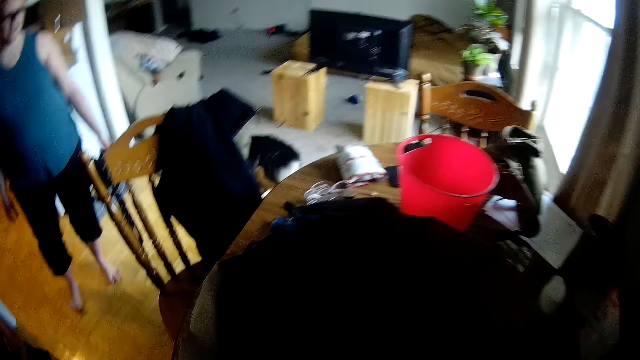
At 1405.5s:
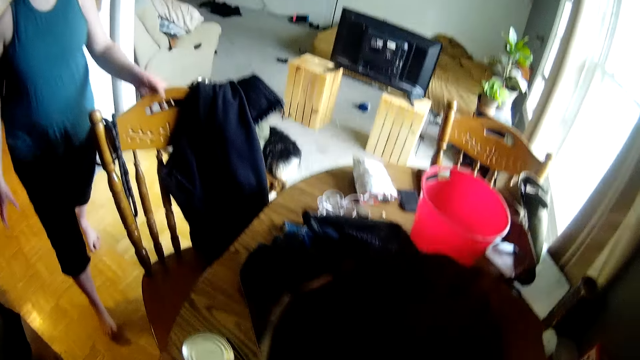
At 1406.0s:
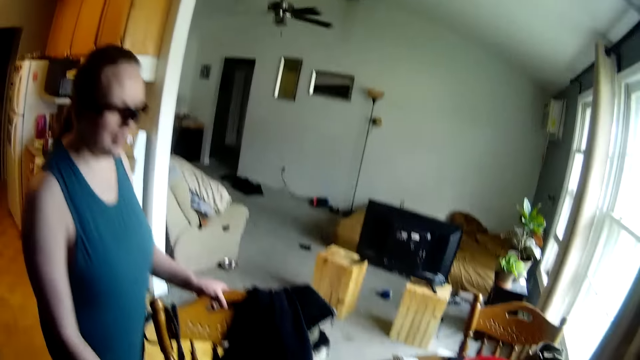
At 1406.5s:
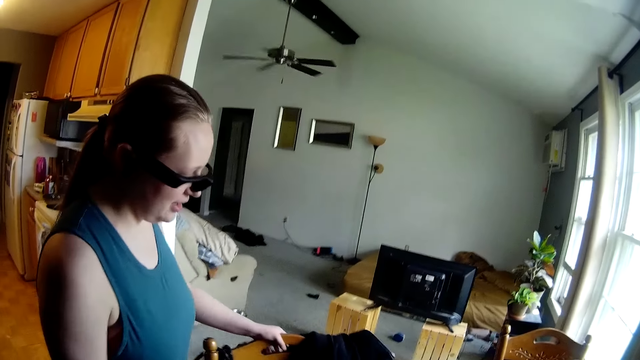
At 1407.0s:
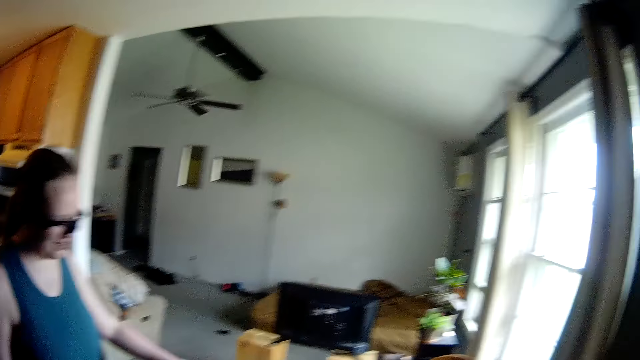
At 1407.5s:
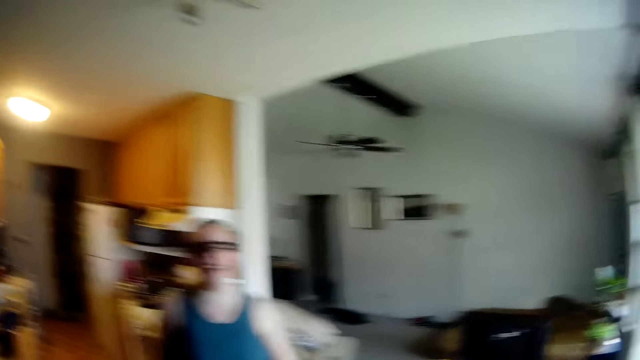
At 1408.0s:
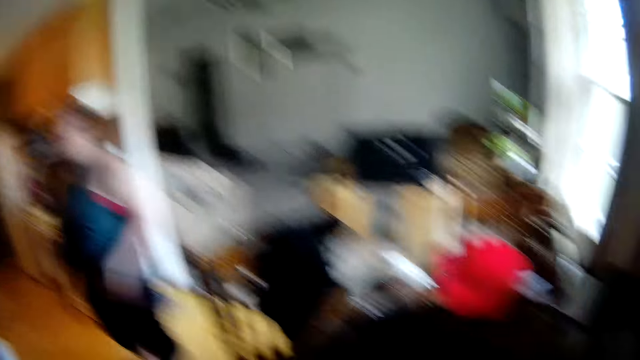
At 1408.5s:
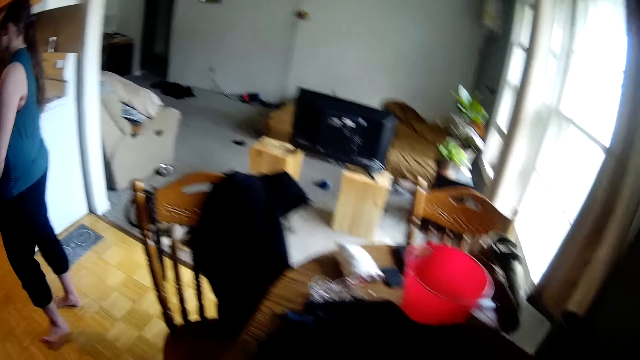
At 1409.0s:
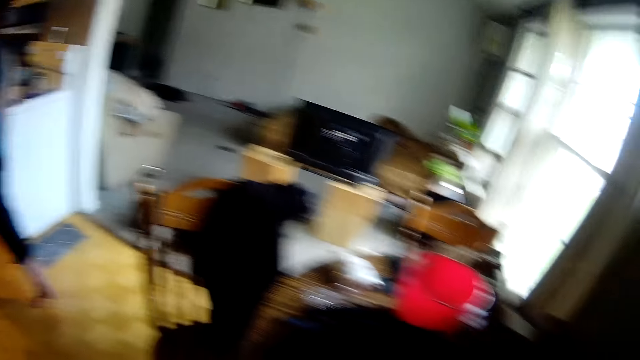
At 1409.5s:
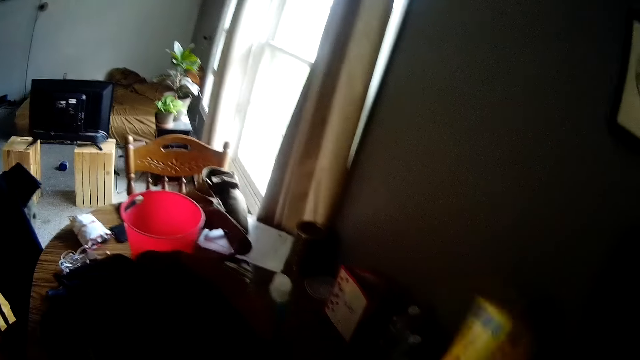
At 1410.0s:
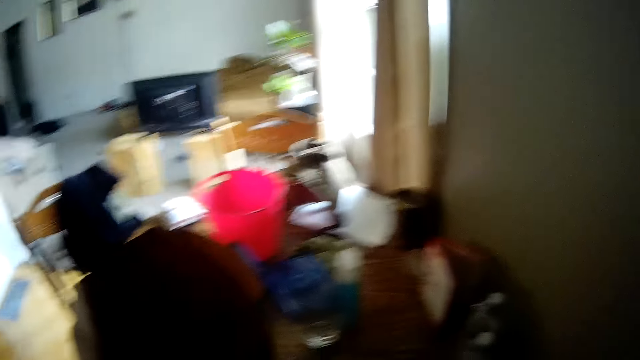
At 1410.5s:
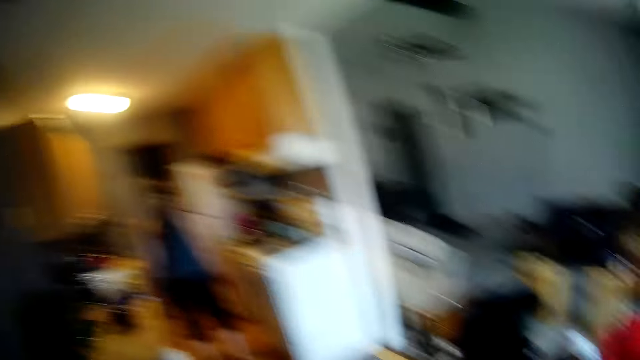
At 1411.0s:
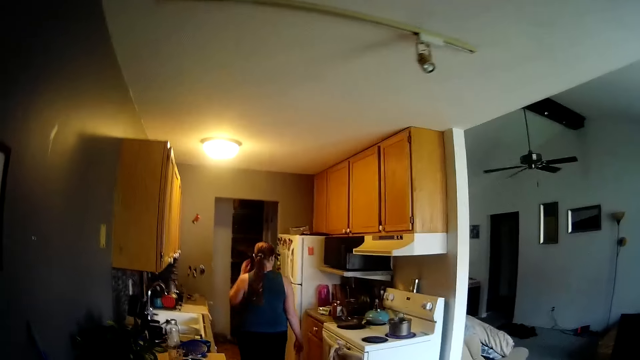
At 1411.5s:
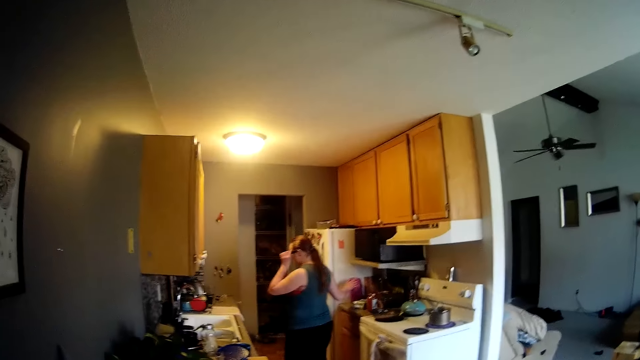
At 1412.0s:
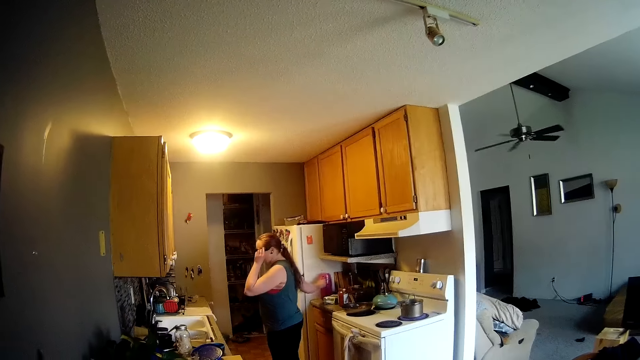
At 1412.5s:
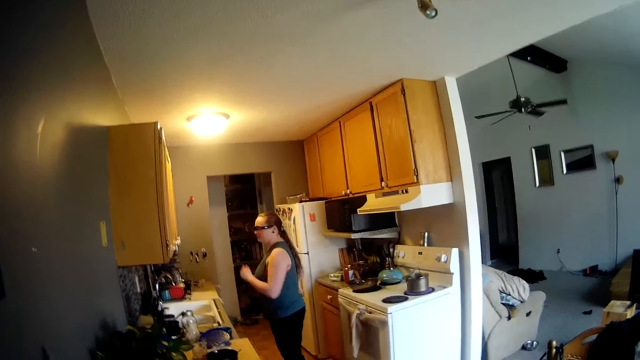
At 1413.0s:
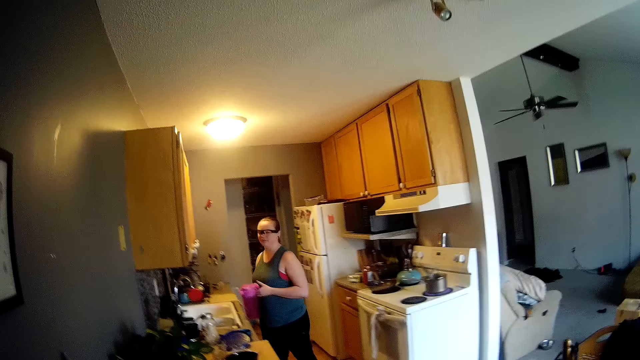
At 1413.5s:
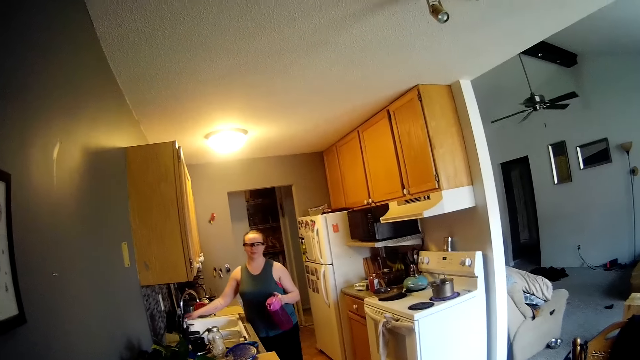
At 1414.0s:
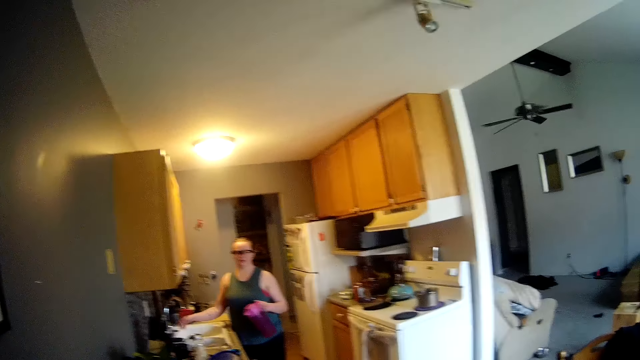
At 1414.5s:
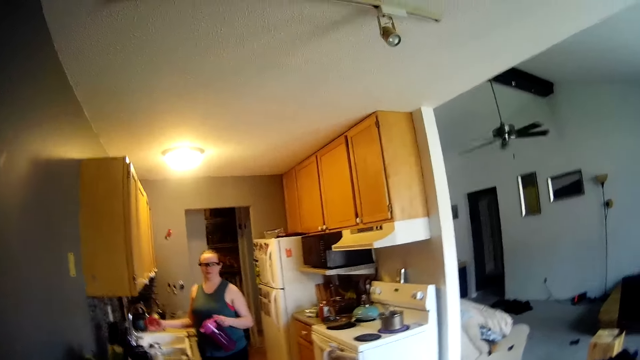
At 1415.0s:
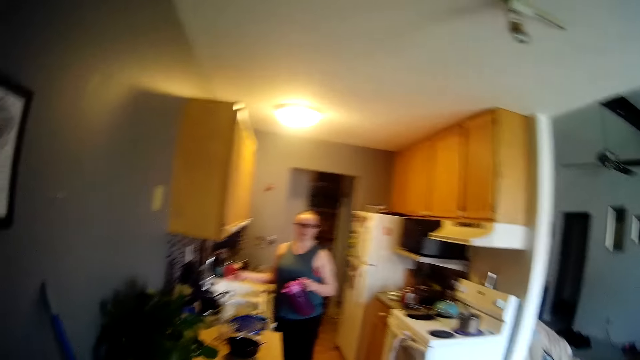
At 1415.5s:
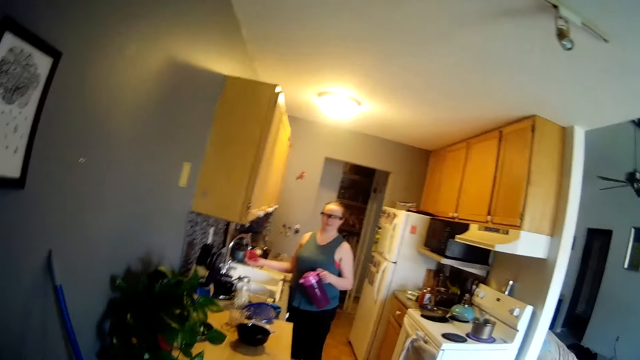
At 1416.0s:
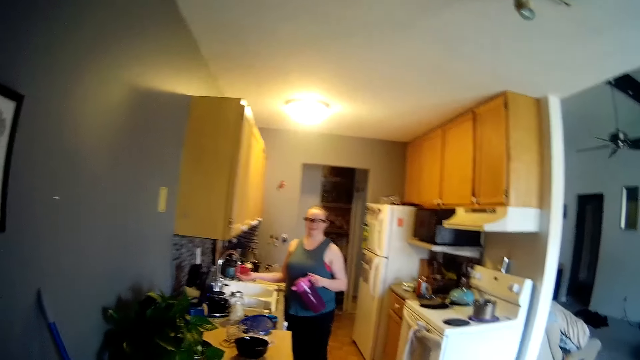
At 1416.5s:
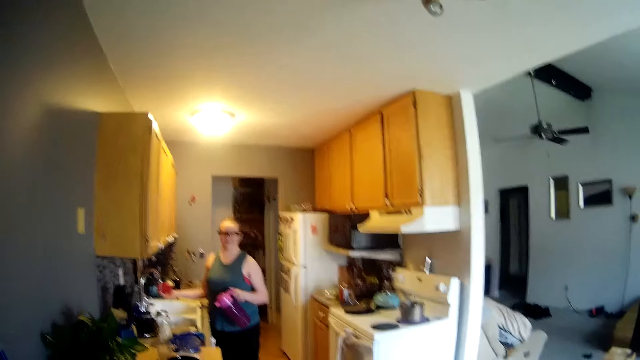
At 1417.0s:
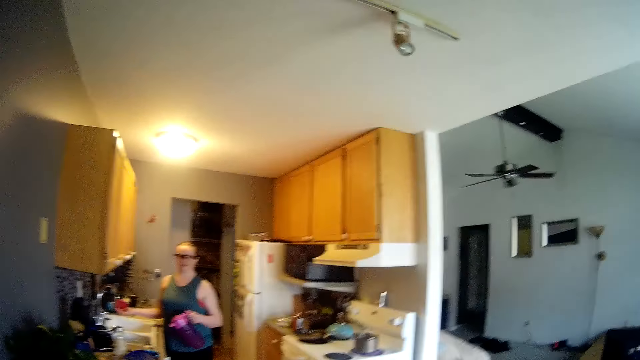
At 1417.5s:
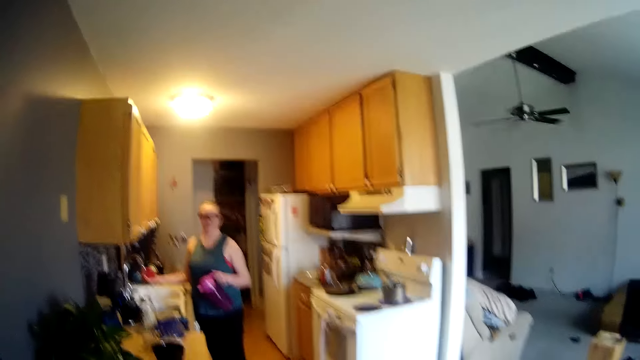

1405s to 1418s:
A woman moves a chair at the dining table with her left hand. The camera wearer puts his right hand into a paper bag on the dining table. He removes a box of spices from the paper bag on the dining table with his right hand. The woman picks up a jug from the kitchen counter with her right hand. The camera wearer looks at the woman. The woman passes the jug to her left hand from her right hand, opens the kitchen sink tap with her right hand, and rinses her right hand under the kitchen sink tap.

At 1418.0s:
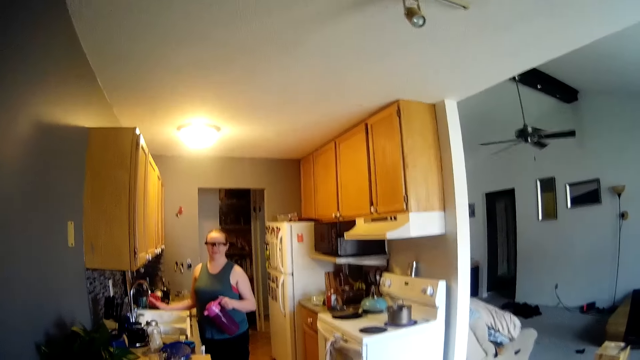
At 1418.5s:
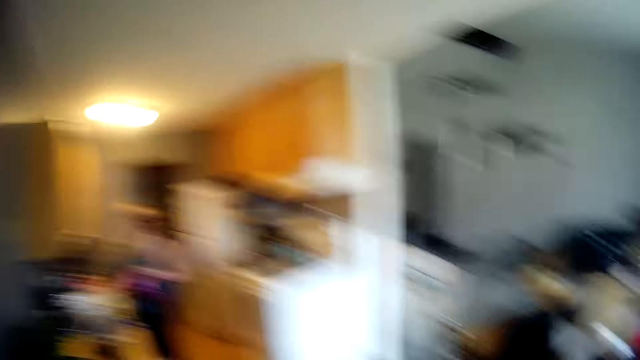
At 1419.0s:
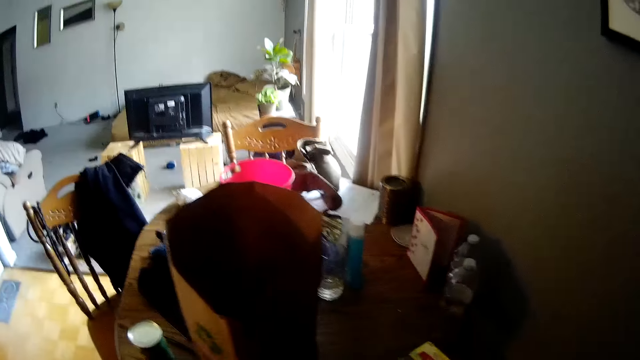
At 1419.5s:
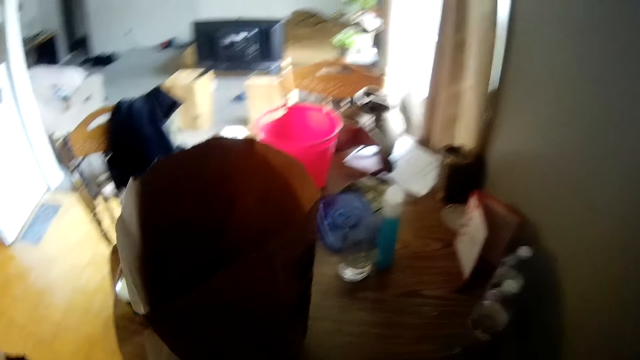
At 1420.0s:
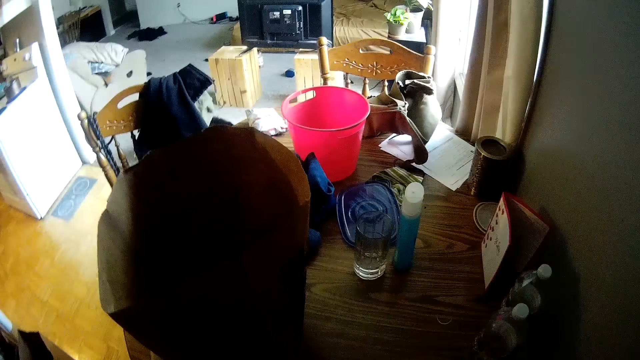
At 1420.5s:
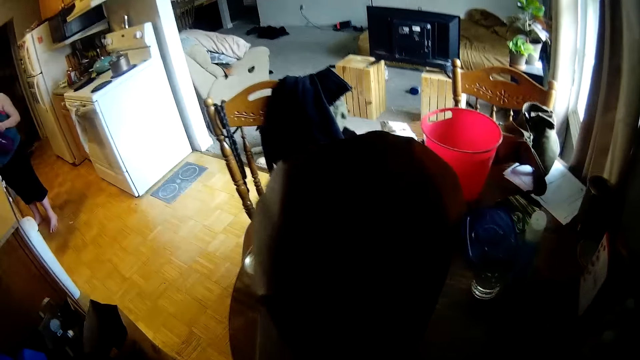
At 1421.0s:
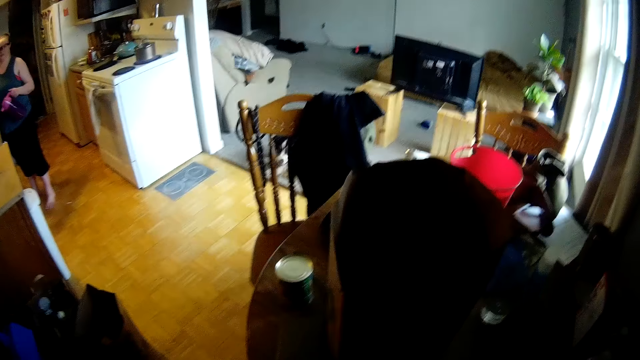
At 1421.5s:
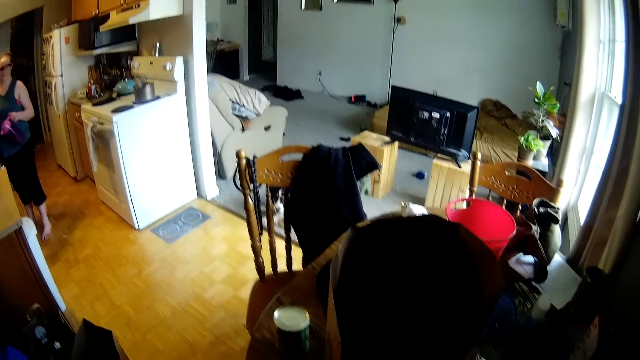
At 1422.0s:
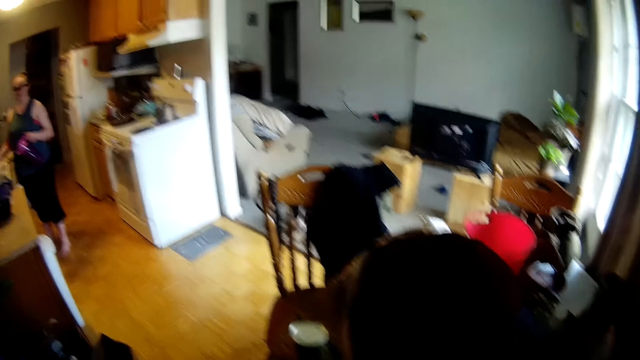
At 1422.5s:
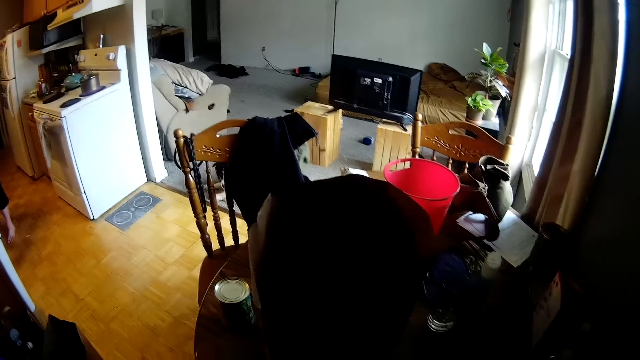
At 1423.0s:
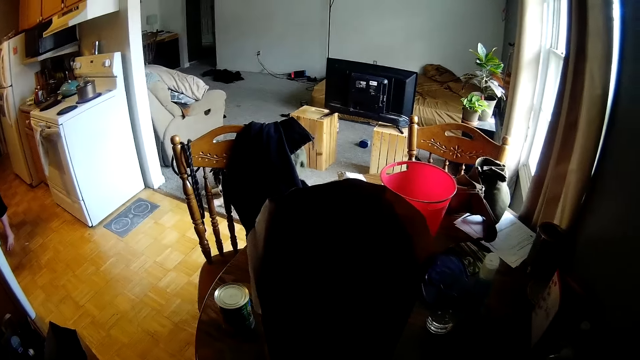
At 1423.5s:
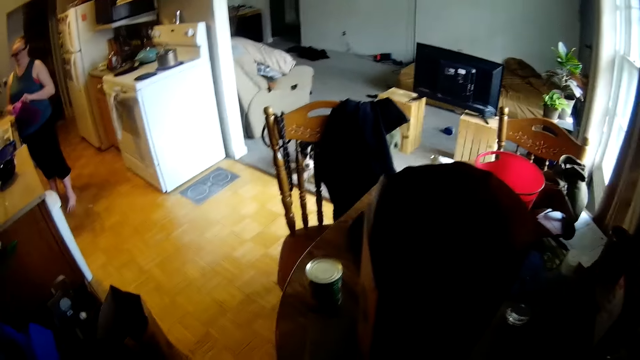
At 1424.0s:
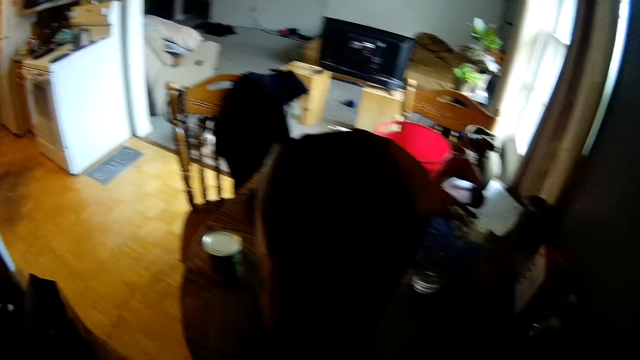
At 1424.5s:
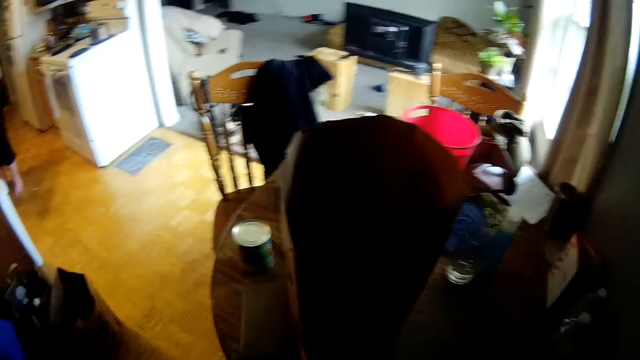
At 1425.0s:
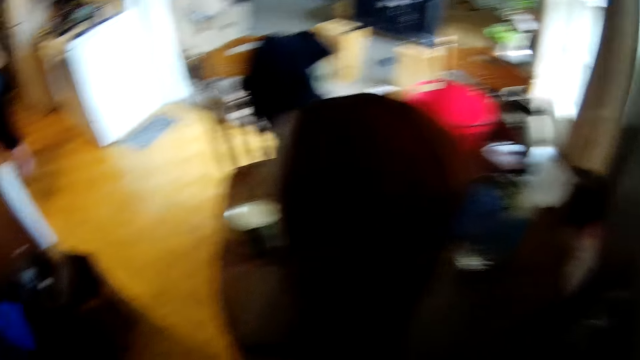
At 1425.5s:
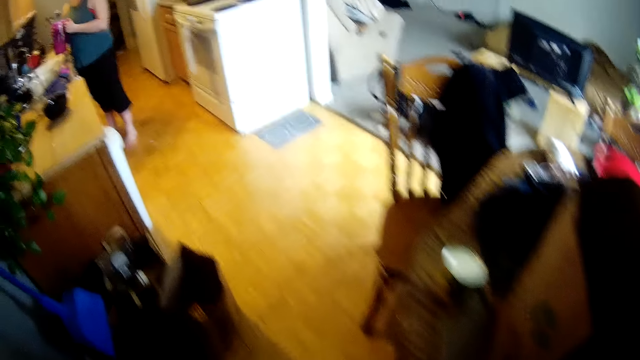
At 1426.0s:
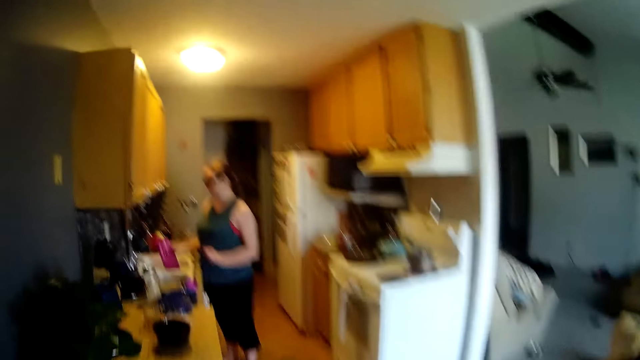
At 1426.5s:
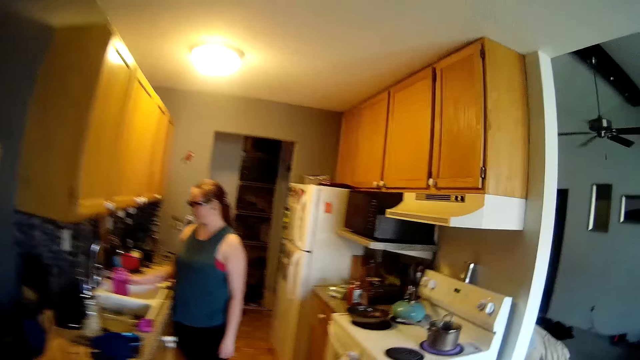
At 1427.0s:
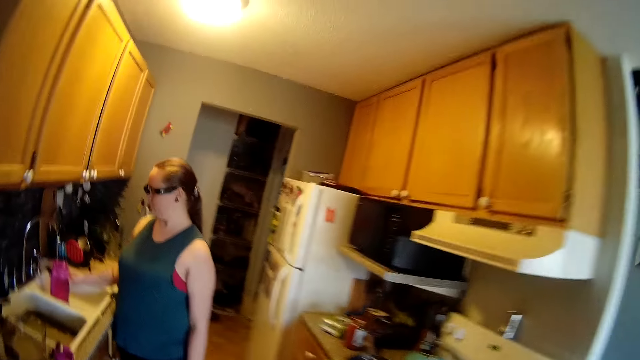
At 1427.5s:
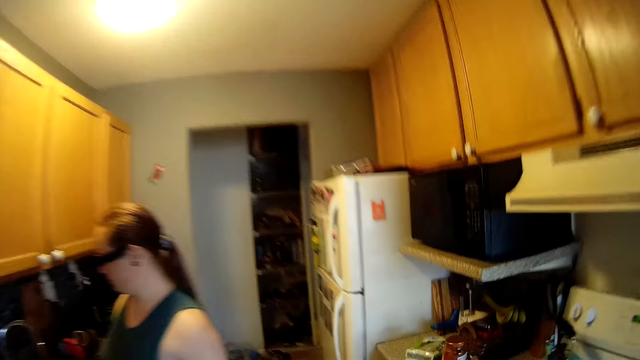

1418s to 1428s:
The camera wearer looks into the brown bag. The woman passes the jug to her right hand from her left hand and drops the jug under the tap in the kitchen sink with her right hand. The camera wearer walks to the kitchen.
